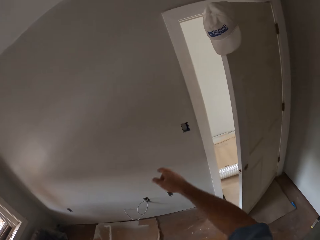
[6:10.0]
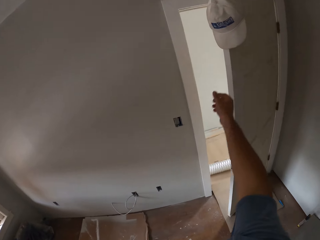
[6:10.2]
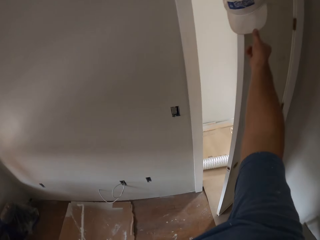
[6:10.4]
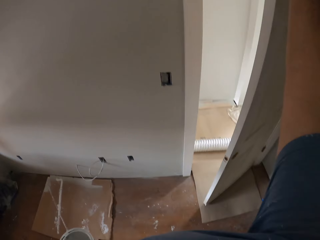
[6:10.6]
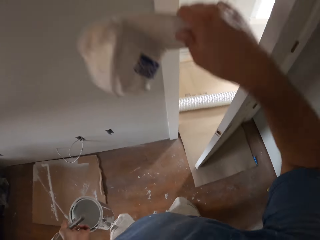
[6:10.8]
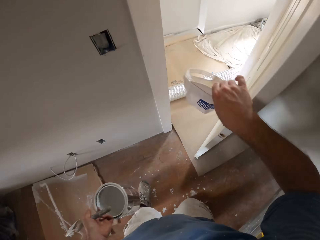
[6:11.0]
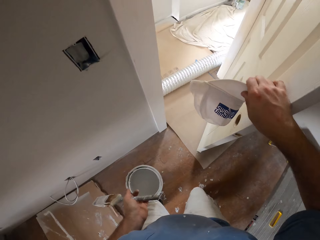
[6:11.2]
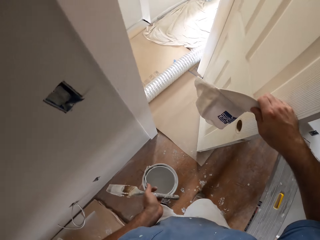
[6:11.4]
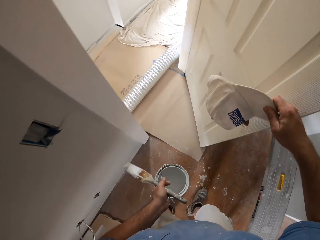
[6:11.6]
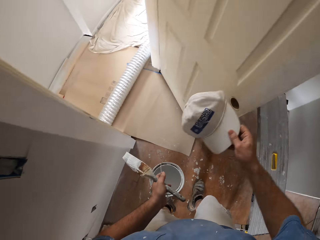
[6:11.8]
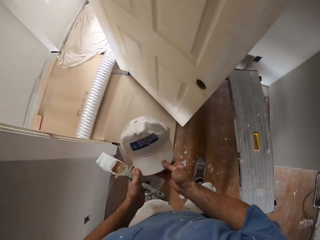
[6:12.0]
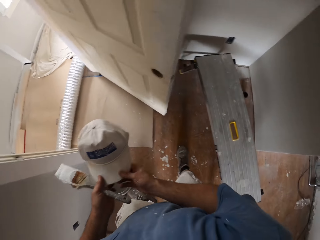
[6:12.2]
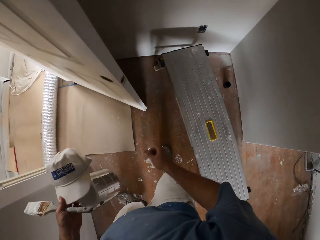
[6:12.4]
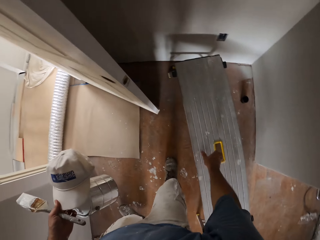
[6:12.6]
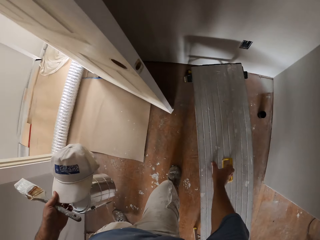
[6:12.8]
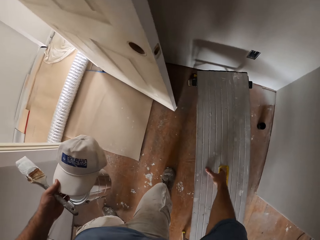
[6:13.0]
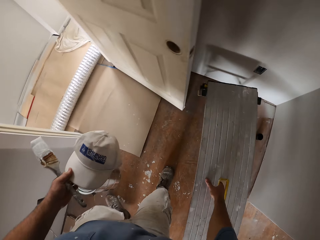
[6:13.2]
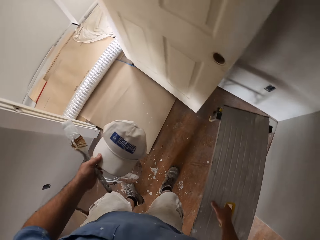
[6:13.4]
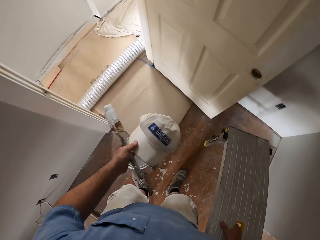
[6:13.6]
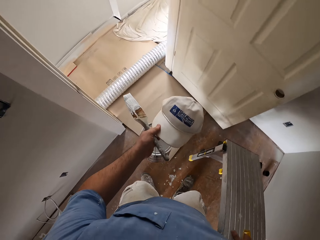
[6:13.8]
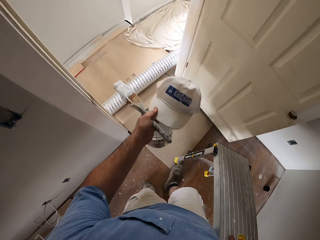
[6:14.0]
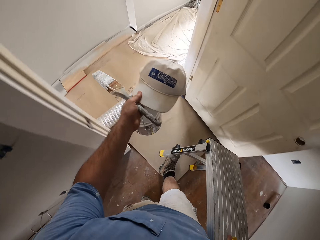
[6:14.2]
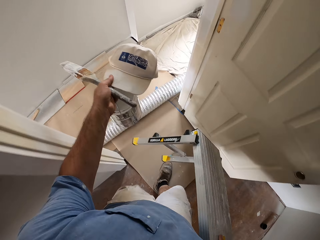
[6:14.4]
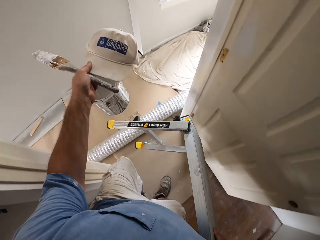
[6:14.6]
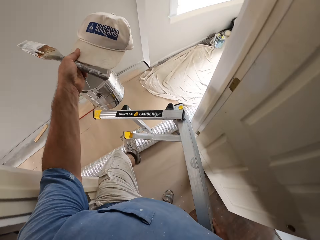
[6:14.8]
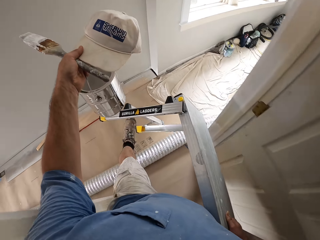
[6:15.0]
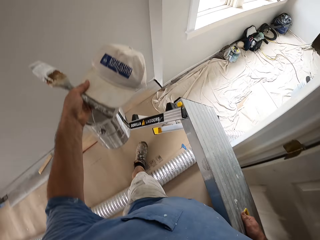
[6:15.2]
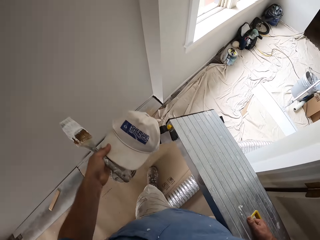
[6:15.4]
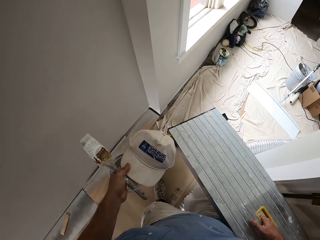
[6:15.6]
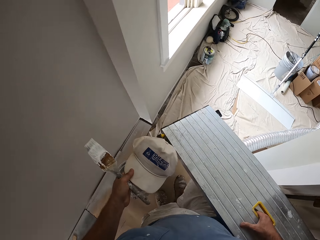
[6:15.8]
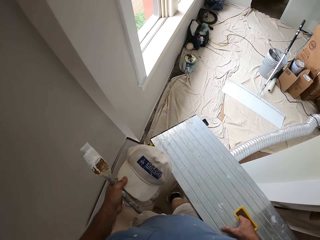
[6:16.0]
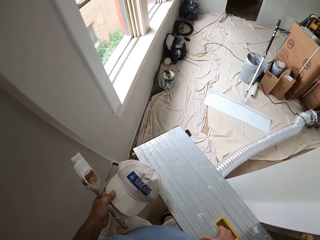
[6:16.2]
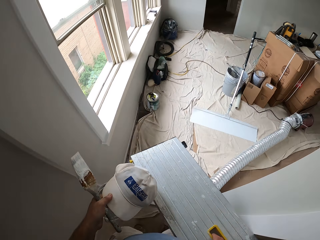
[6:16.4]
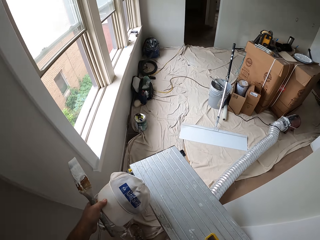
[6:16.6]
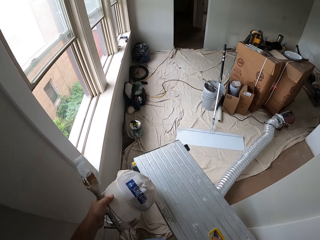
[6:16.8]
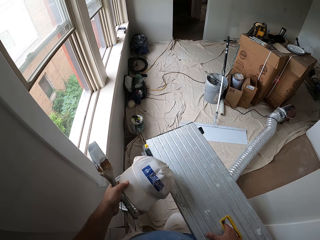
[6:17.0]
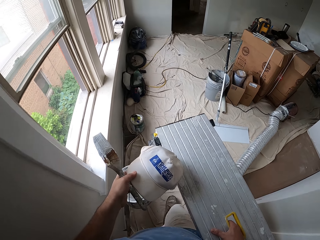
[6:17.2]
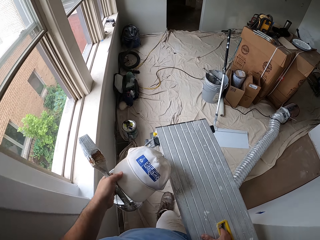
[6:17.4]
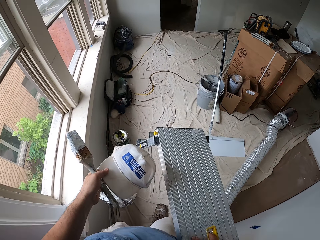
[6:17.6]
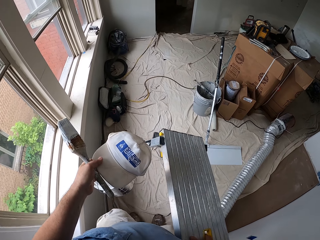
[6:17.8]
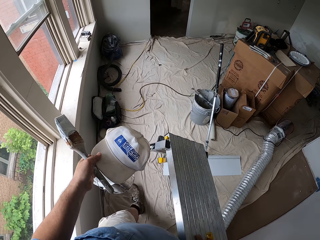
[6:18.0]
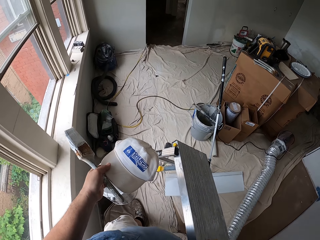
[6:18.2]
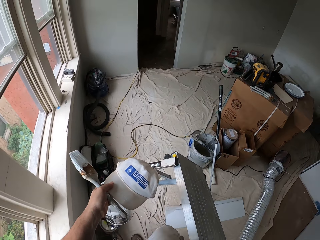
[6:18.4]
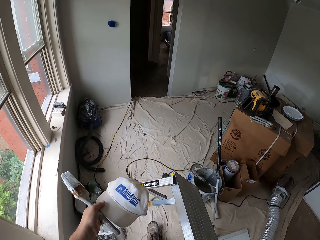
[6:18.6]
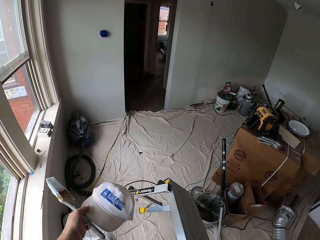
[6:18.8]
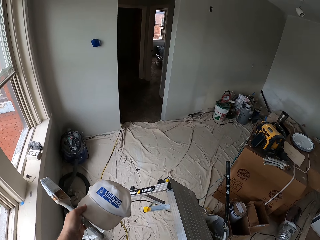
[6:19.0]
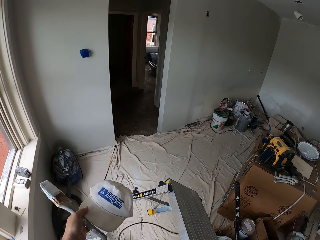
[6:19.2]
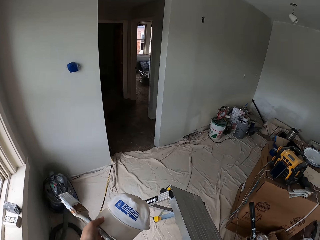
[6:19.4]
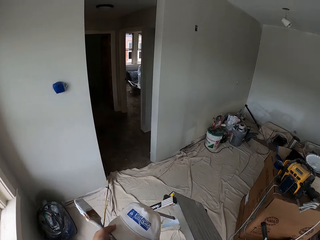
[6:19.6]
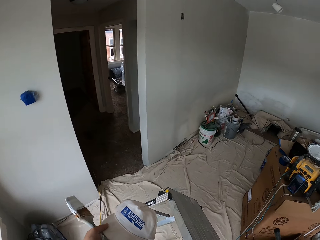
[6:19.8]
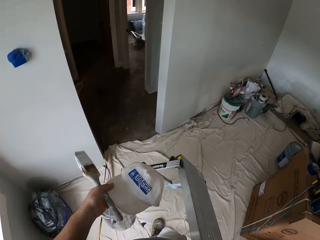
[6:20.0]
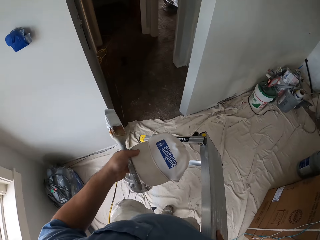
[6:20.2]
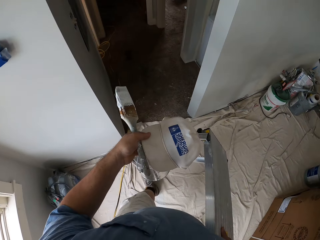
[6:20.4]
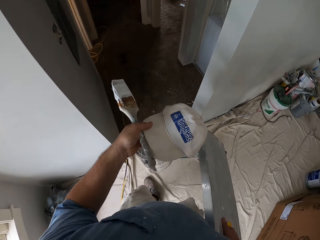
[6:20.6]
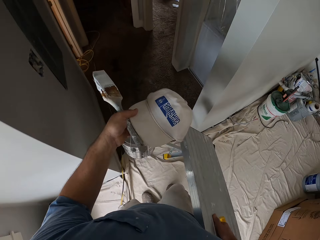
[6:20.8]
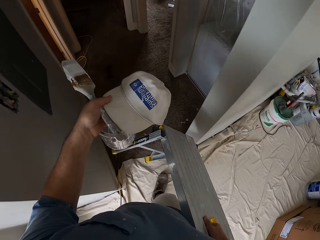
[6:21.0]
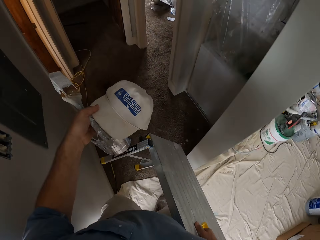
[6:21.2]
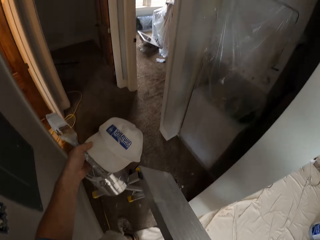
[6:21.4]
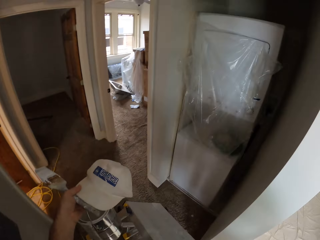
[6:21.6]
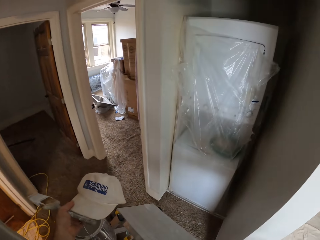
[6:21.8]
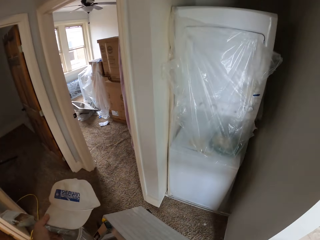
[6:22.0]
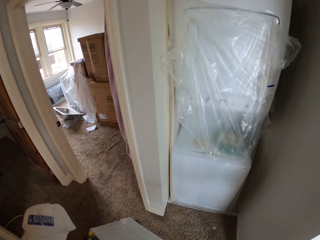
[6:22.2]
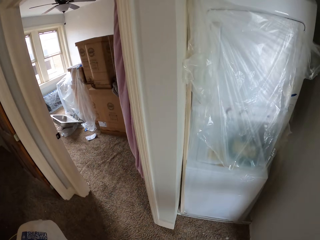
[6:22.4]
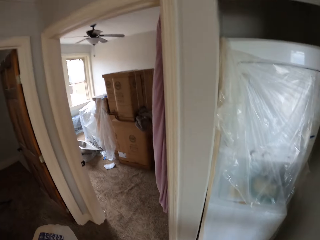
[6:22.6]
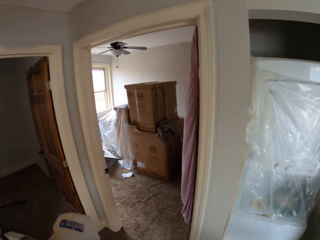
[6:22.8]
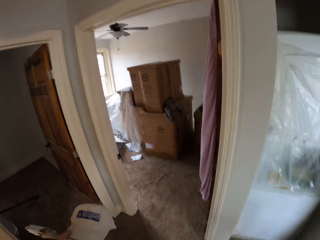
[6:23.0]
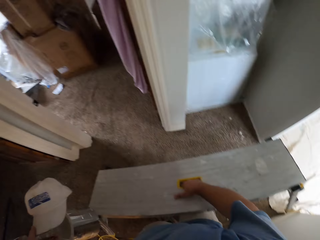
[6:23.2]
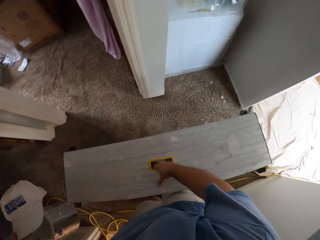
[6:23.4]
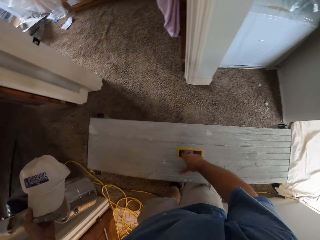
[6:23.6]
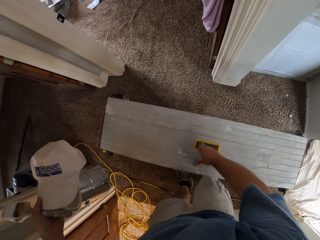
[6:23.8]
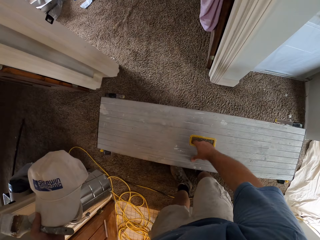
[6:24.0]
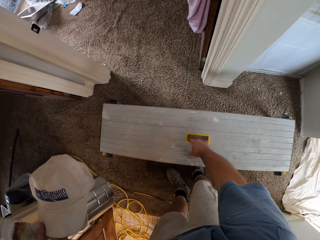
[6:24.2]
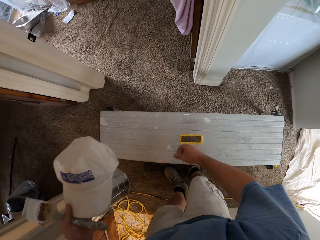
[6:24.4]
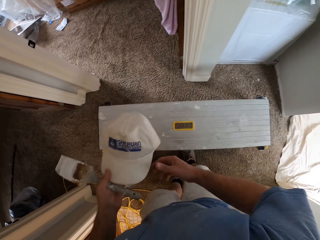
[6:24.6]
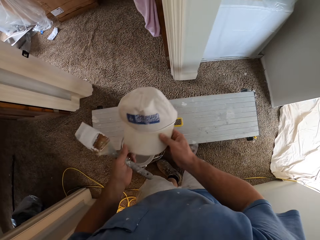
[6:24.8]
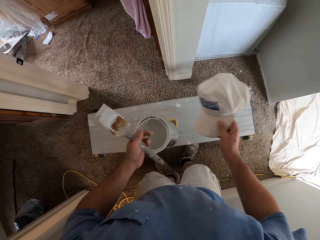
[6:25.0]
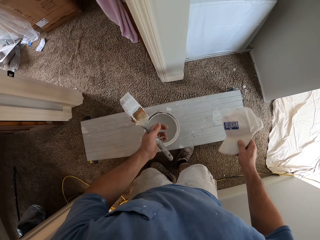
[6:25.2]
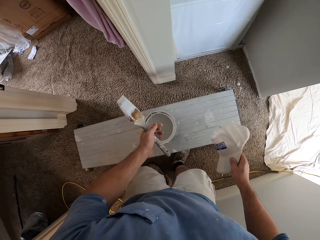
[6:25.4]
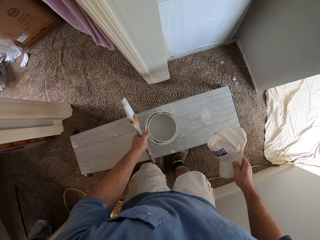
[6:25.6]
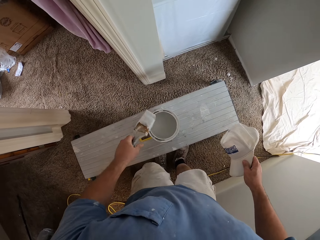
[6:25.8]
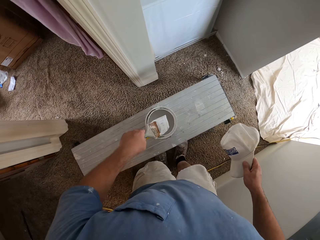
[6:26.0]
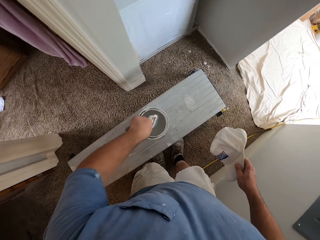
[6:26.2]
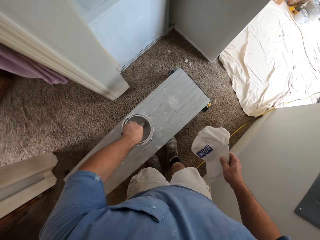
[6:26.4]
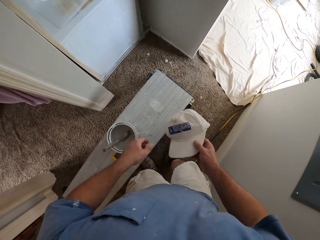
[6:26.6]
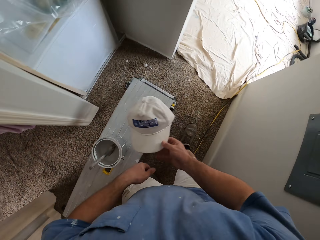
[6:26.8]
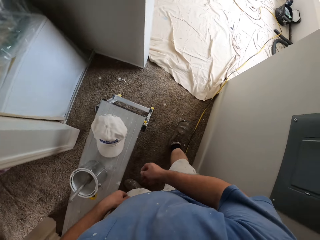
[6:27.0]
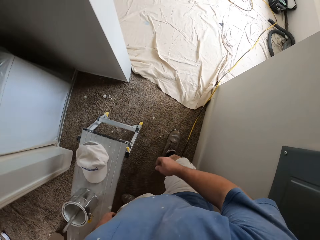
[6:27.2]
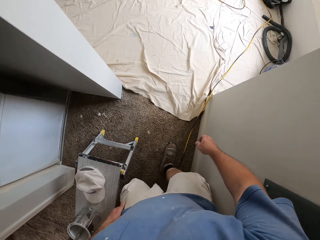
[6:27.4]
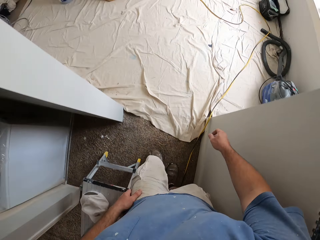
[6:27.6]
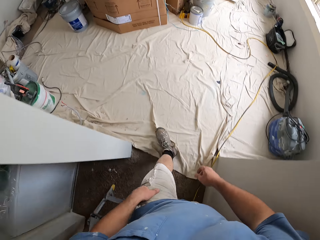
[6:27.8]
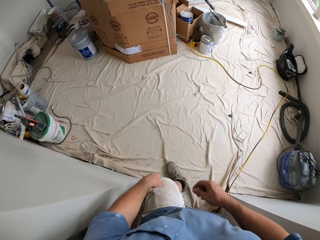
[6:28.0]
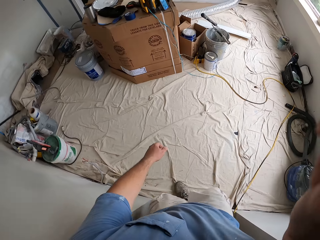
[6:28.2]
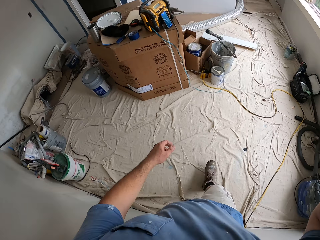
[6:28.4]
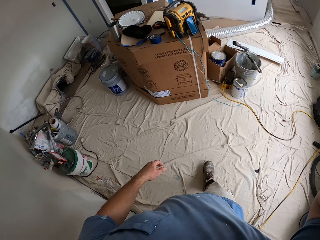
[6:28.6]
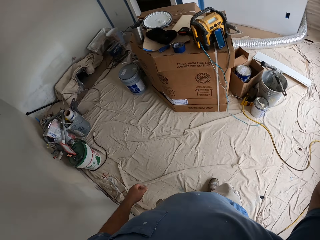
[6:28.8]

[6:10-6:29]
The camera wearer holds a cap. He picks up the face cap from the door with his right hand. He opens the door a bit with his right hand. He passes the face cap from his right hand to his left hand. He holds an aluminium ladder or bench. He carries the bench with his right hand. He walks to another room with the bench in his right hand. He enters a room. He puts the bench on the floor. He passes the face cap from his left hand to his right hand. He holds the cap. He drops the paint container on the bench. He puts the paint brush into the paint container. He drops the face cap on the bench. He walks to another room.
